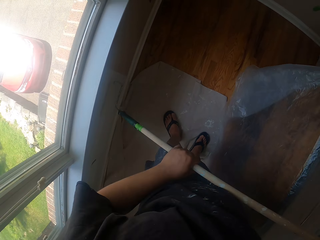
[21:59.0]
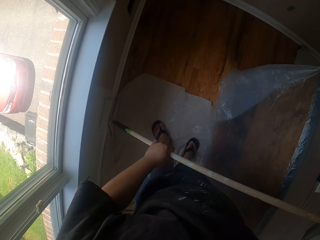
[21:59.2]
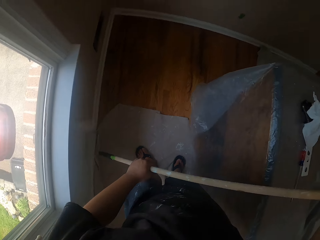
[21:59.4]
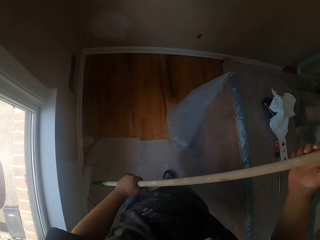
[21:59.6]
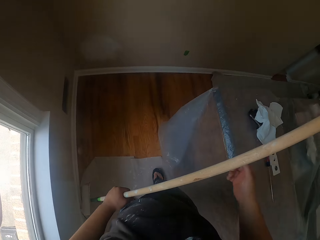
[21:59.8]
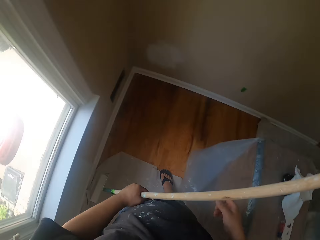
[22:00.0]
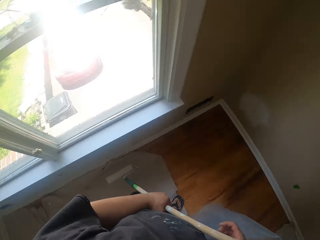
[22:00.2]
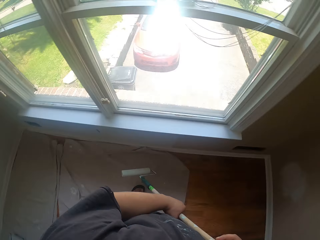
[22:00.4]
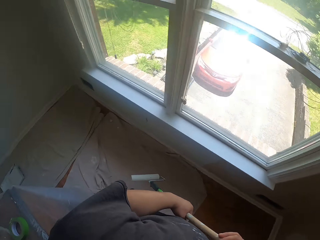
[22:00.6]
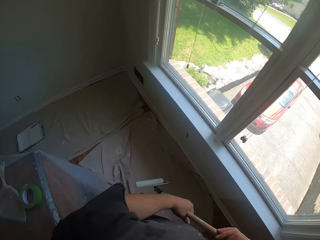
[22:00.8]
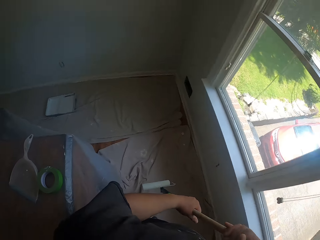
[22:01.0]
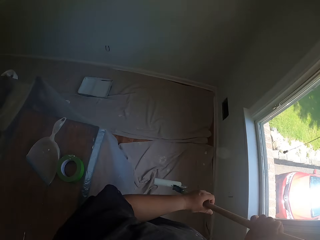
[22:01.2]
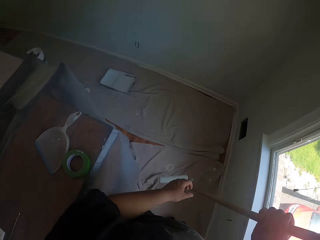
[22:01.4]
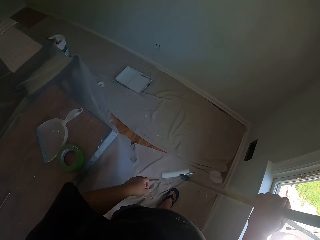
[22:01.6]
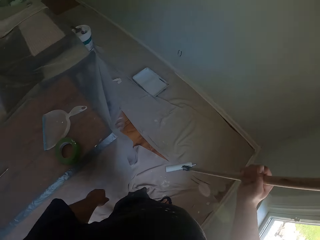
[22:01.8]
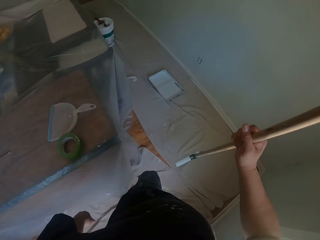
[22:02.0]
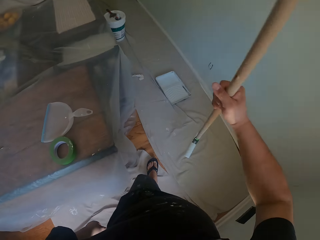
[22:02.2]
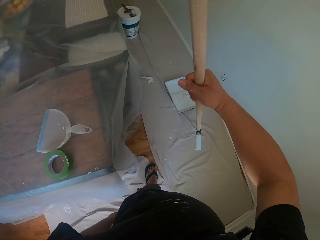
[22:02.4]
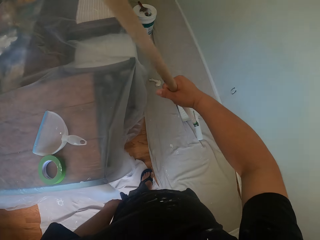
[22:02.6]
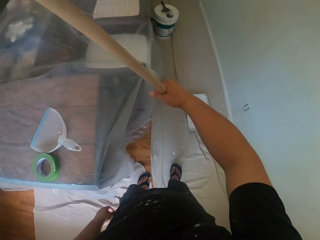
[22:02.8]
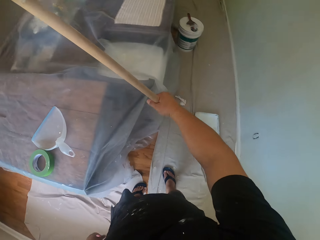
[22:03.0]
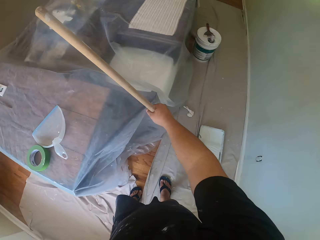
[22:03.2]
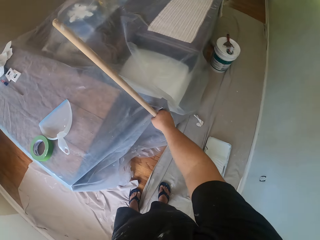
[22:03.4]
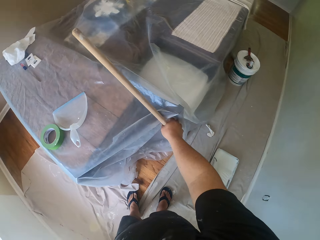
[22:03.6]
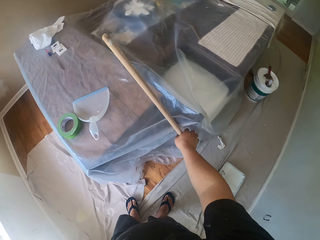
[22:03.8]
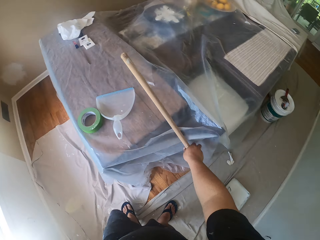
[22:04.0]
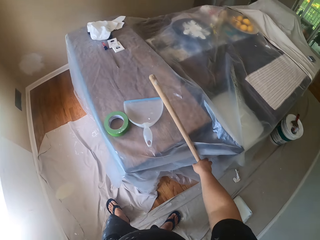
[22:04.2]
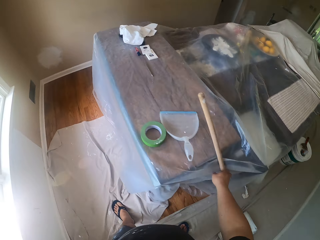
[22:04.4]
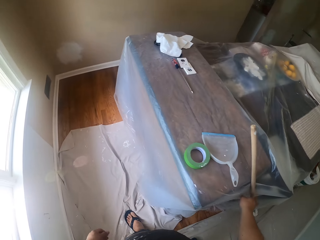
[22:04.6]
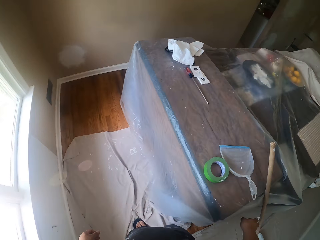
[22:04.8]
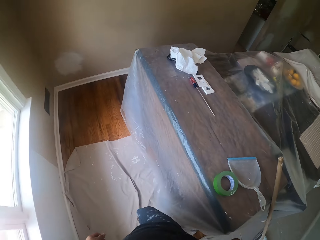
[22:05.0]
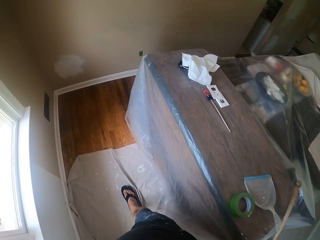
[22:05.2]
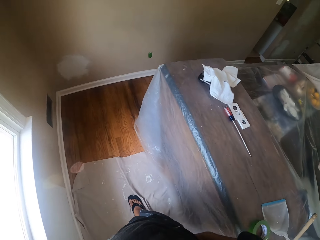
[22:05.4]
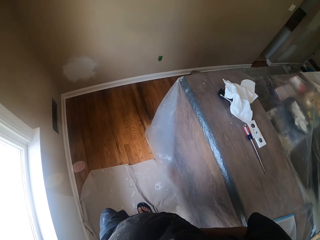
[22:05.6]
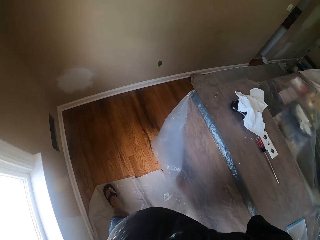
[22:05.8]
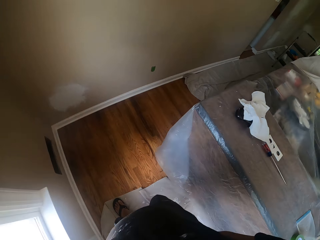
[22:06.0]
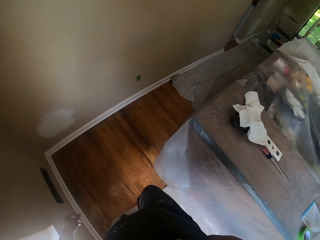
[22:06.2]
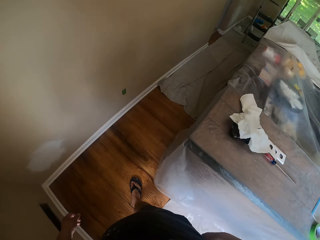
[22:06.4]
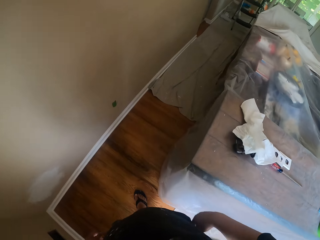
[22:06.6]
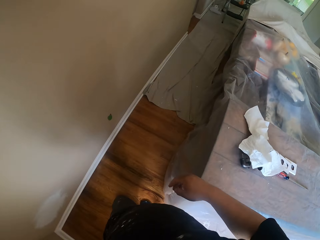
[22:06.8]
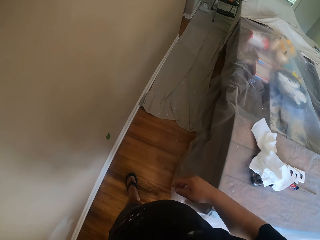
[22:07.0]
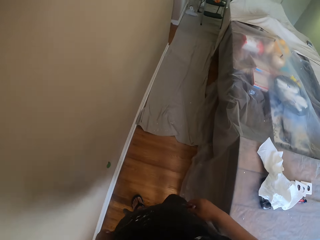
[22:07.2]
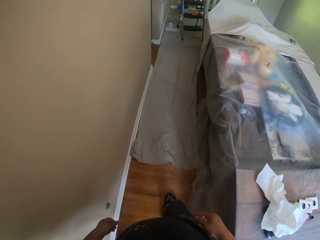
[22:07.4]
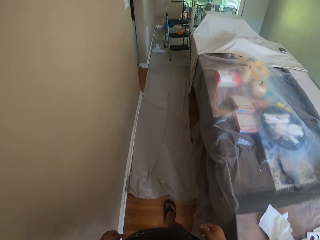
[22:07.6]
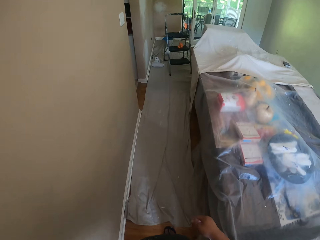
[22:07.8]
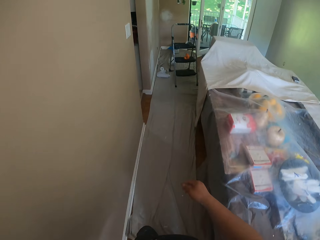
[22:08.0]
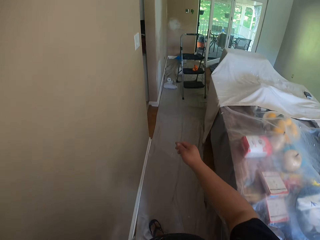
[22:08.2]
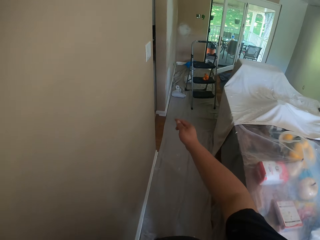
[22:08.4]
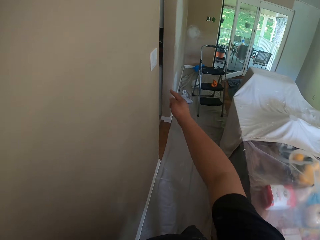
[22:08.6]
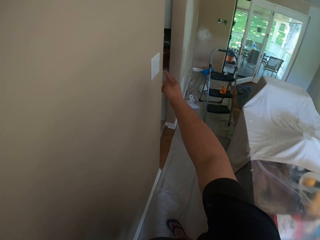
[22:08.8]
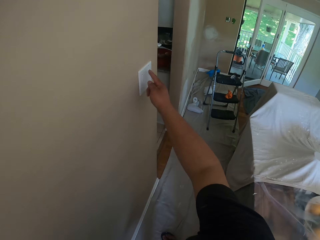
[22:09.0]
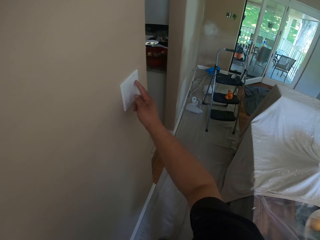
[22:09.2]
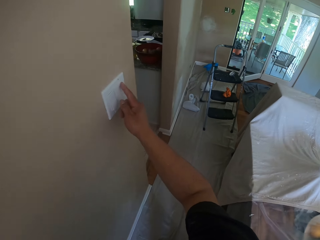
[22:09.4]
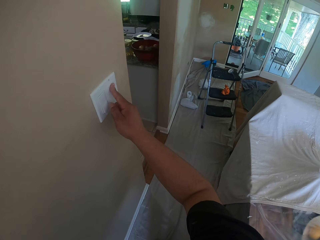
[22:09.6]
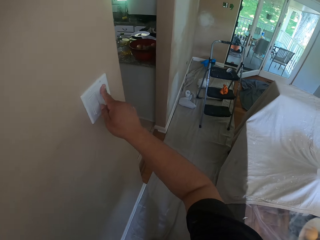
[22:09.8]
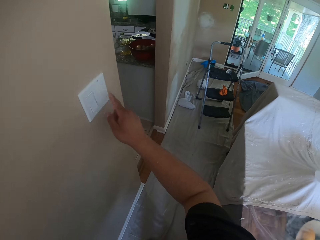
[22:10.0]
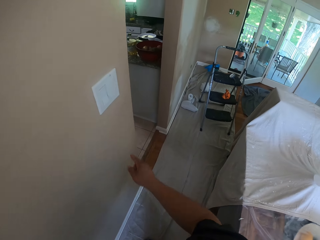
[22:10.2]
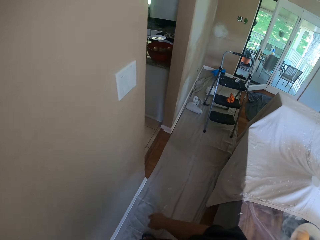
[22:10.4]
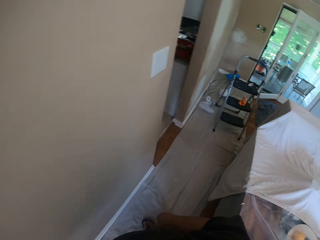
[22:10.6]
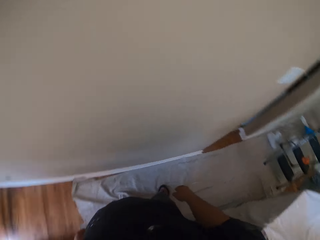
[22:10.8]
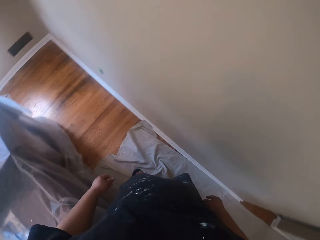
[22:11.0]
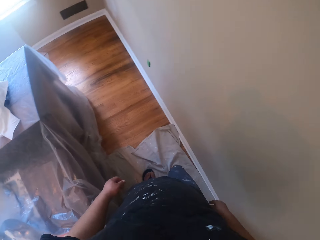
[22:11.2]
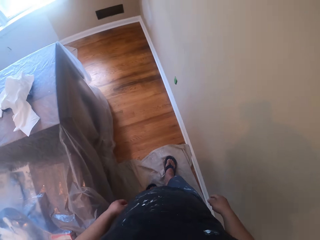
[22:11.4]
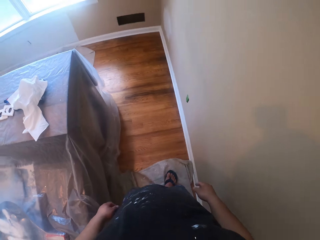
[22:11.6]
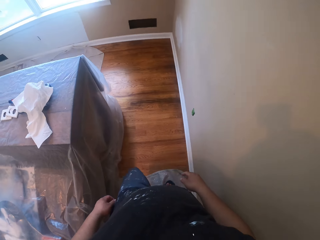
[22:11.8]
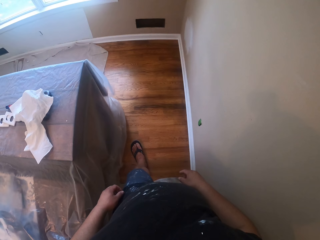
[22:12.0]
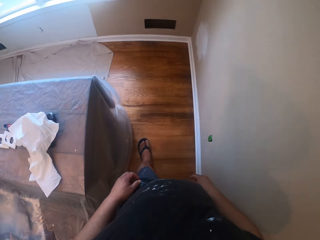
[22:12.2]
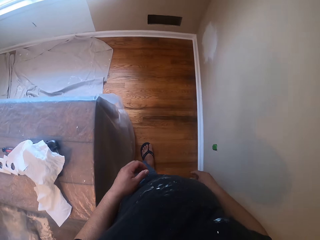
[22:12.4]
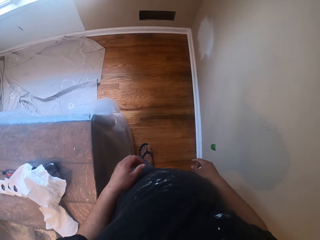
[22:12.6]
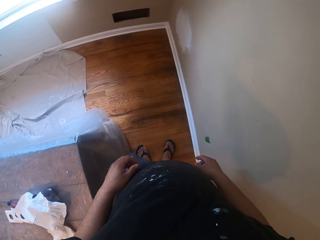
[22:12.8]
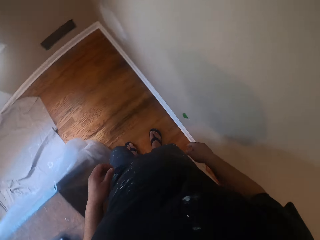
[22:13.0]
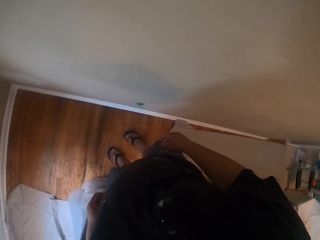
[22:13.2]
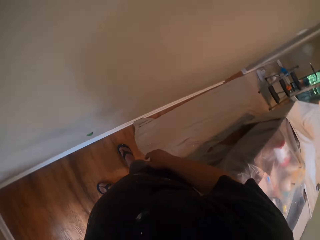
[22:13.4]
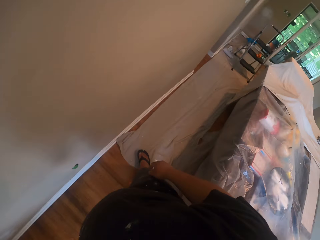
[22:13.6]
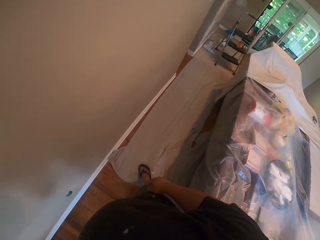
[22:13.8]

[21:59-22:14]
The camera wearer walks in the room. They rest the paint brush on a table in the apartment. They walk around the apartment. They turn the light on. They press a switch on the wall. They walk in the room.

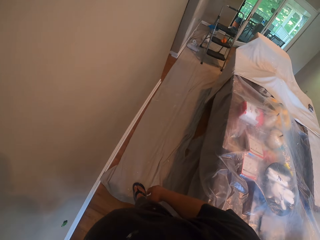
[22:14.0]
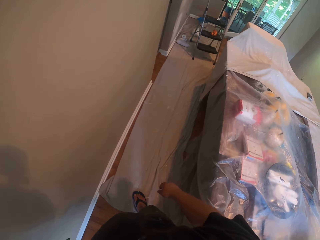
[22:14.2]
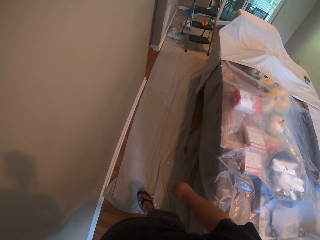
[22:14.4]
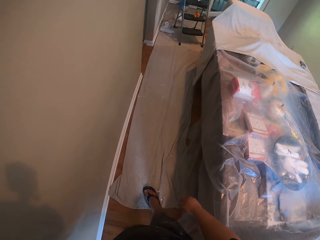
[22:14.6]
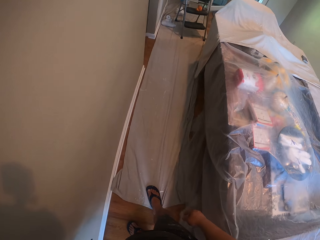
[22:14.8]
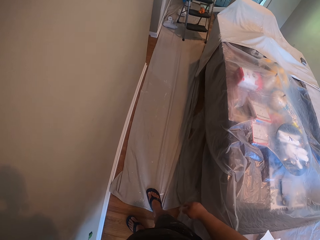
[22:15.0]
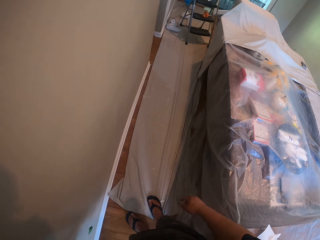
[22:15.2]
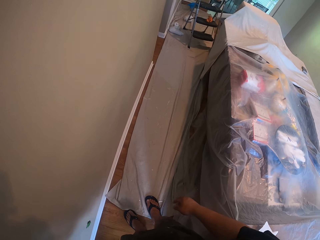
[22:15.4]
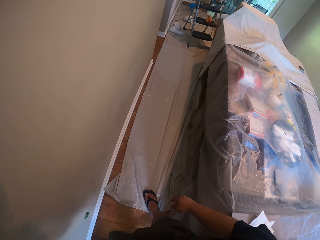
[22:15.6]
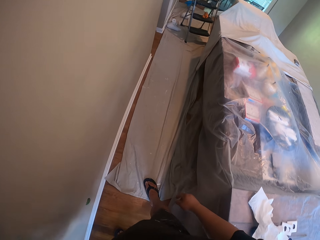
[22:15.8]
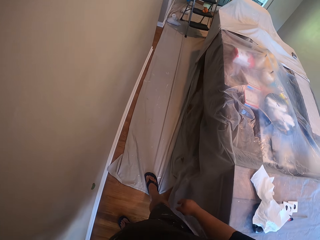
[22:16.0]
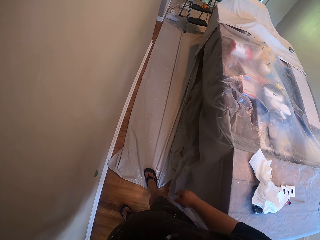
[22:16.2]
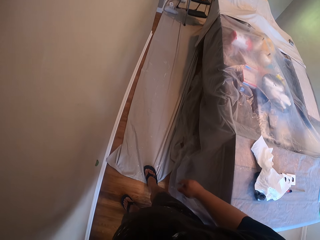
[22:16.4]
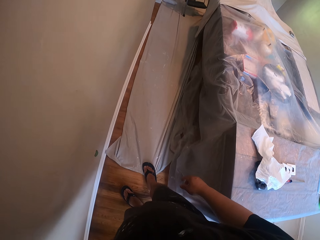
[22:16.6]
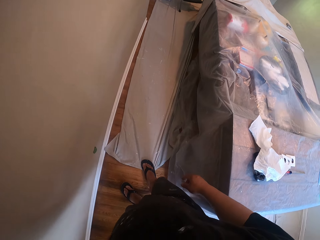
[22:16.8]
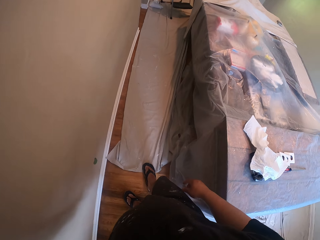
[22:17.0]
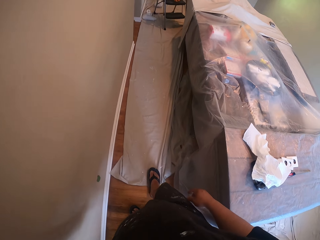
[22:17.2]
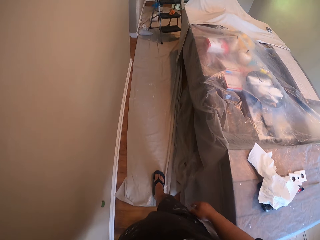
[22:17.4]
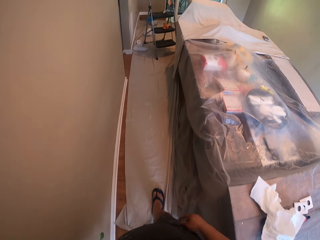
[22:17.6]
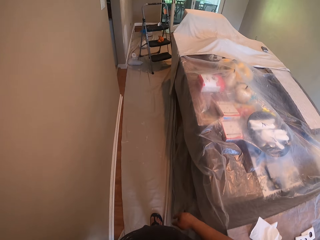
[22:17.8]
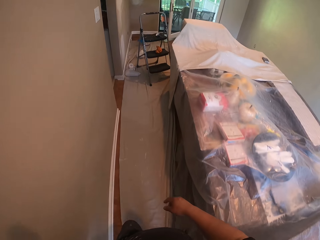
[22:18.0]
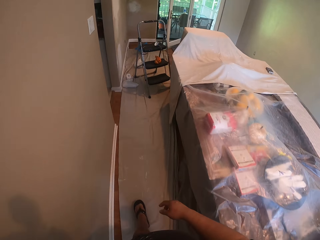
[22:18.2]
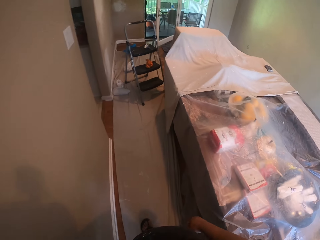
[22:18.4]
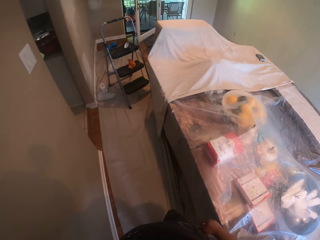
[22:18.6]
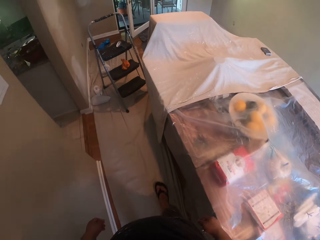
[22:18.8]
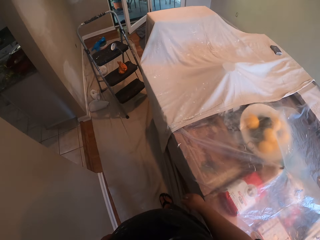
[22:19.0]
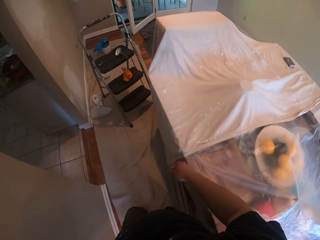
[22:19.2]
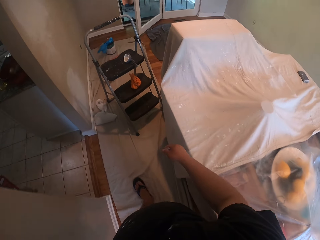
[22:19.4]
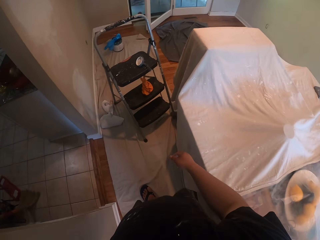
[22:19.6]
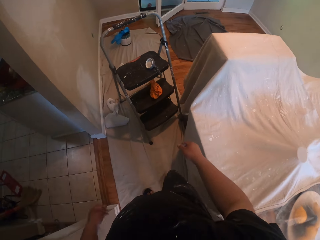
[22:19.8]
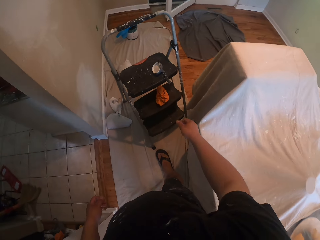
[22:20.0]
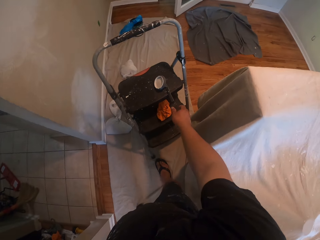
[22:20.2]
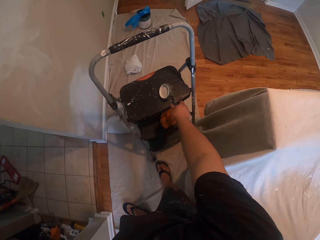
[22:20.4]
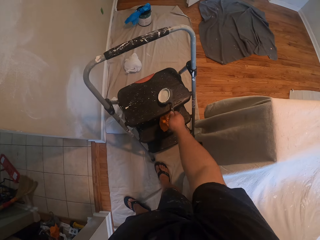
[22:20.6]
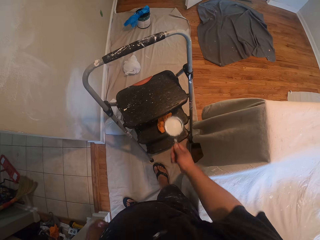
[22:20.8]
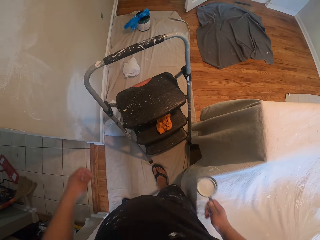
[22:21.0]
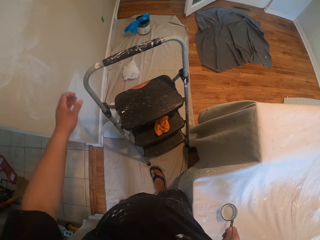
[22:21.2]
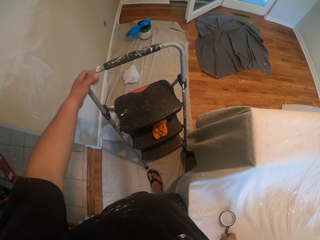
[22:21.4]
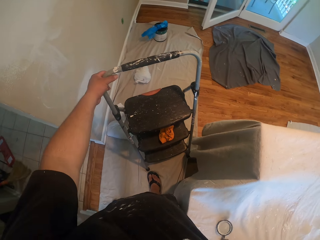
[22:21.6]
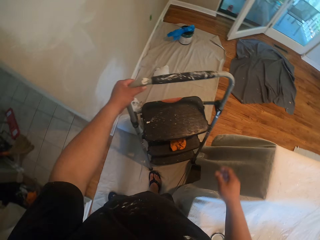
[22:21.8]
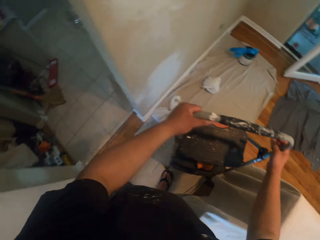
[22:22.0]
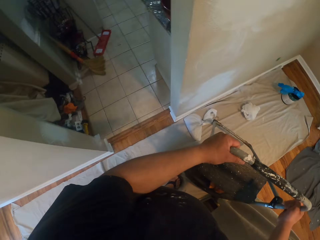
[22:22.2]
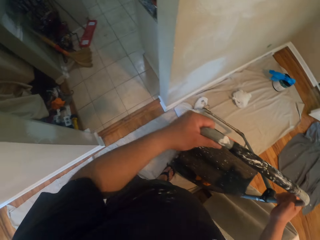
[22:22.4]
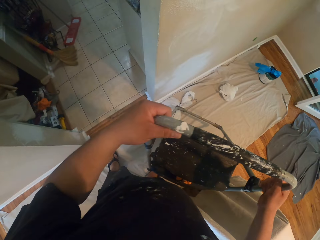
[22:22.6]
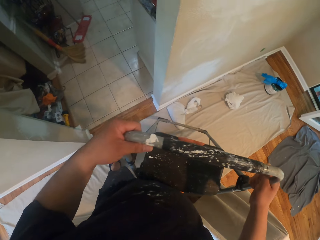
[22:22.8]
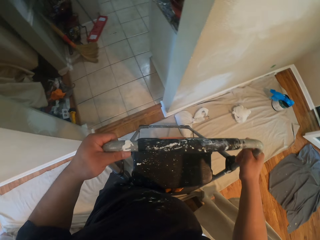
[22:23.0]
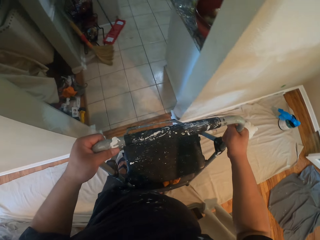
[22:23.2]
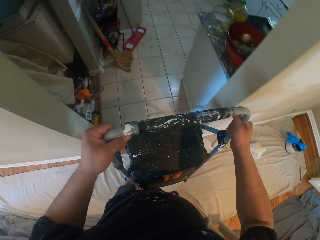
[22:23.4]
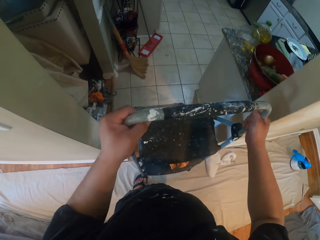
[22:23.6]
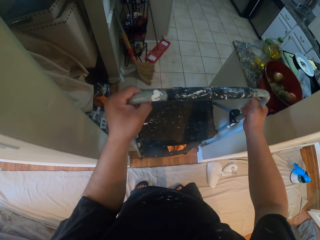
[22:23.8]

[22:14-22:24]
The camera wearer moves a material on the floor with his right leg. He walks on the material. He takes a cup on a step of a ladder on the material. He keeps the cup on a table. He moves the ladder from the material into a kitchen.
